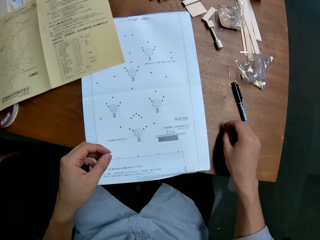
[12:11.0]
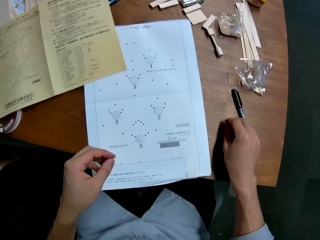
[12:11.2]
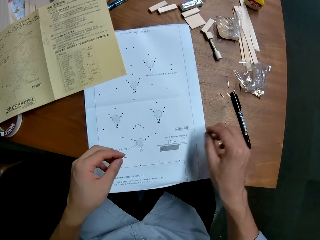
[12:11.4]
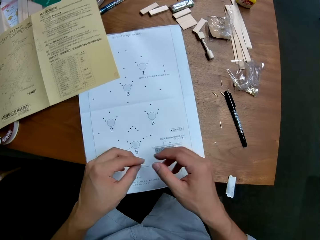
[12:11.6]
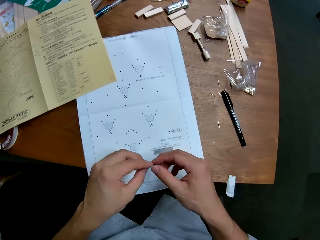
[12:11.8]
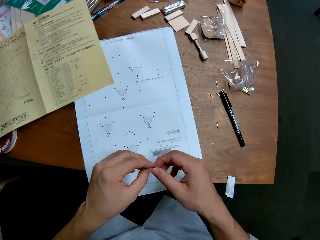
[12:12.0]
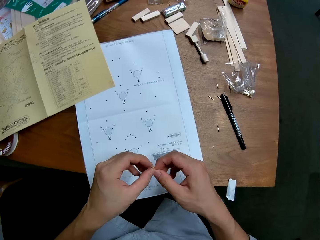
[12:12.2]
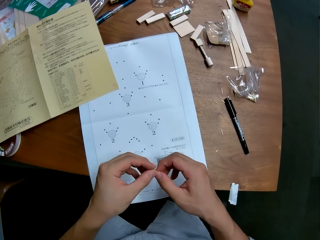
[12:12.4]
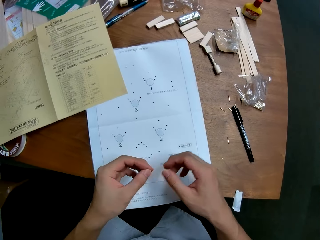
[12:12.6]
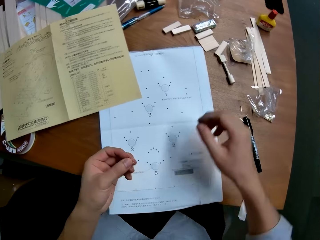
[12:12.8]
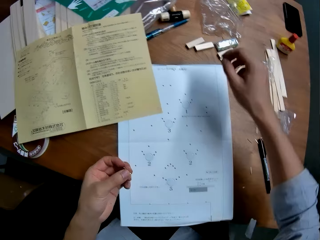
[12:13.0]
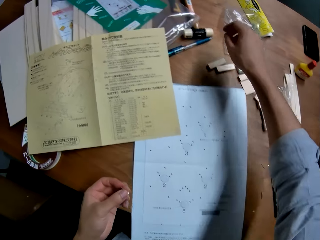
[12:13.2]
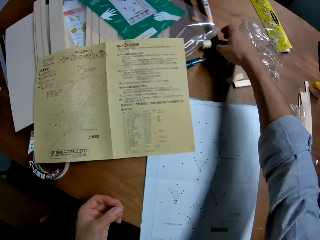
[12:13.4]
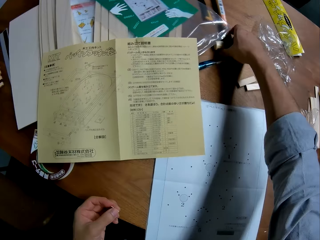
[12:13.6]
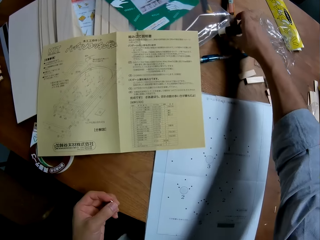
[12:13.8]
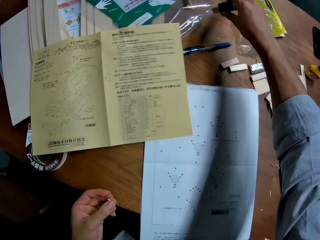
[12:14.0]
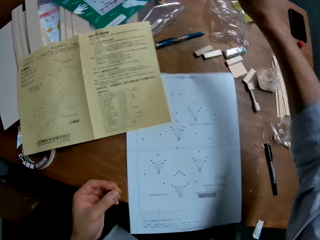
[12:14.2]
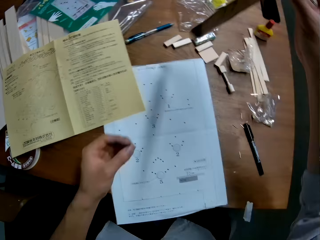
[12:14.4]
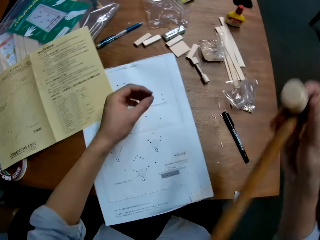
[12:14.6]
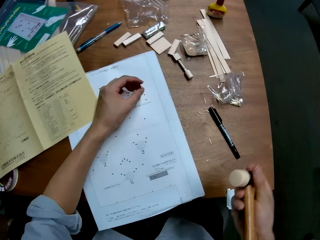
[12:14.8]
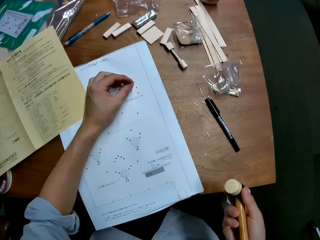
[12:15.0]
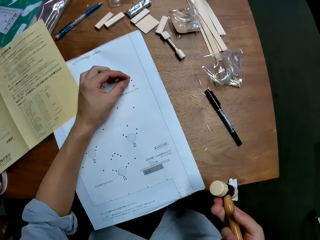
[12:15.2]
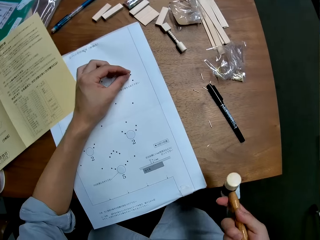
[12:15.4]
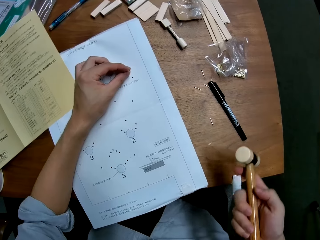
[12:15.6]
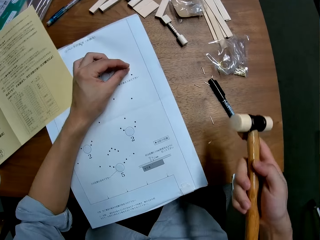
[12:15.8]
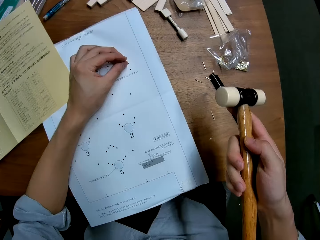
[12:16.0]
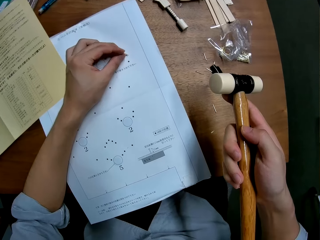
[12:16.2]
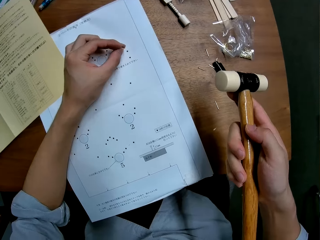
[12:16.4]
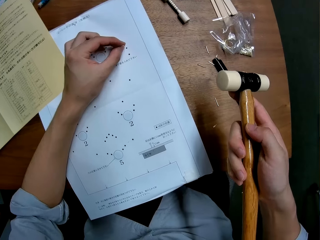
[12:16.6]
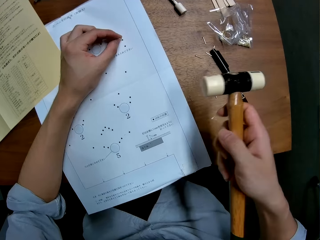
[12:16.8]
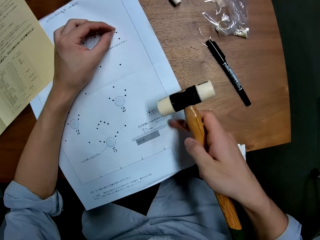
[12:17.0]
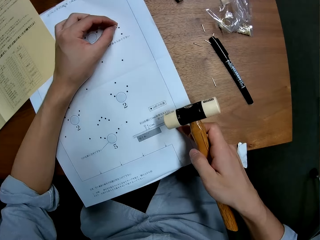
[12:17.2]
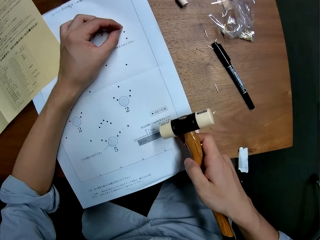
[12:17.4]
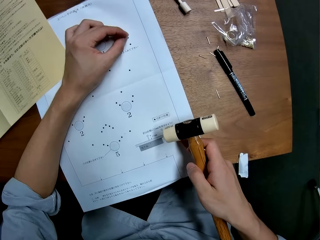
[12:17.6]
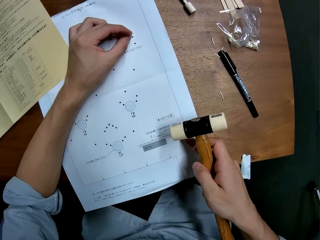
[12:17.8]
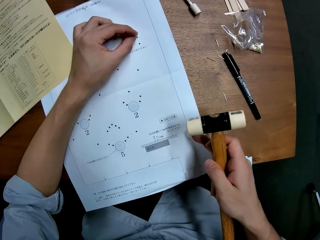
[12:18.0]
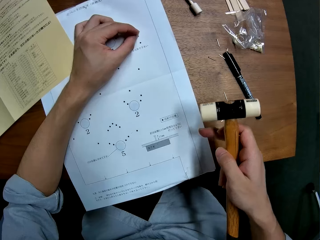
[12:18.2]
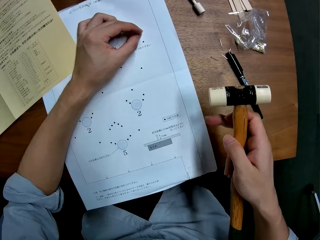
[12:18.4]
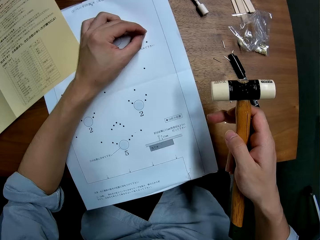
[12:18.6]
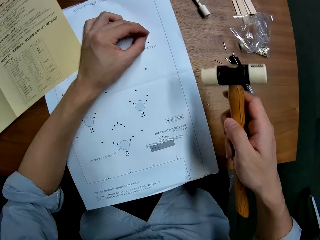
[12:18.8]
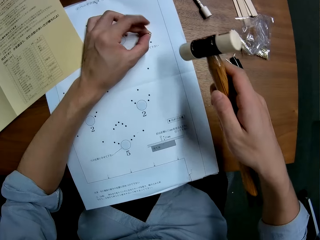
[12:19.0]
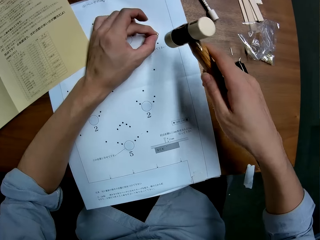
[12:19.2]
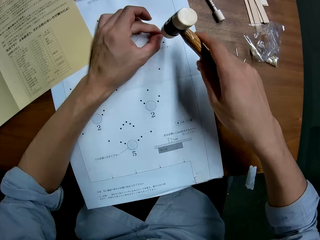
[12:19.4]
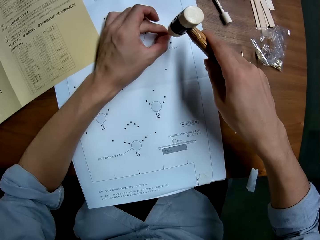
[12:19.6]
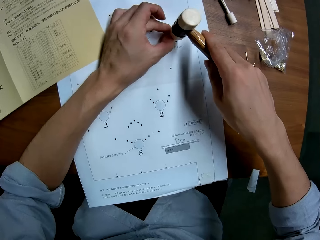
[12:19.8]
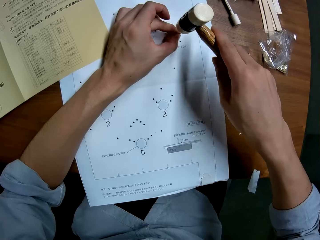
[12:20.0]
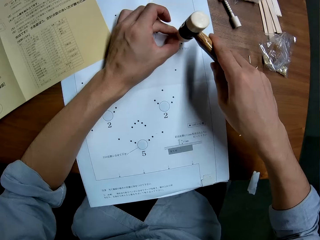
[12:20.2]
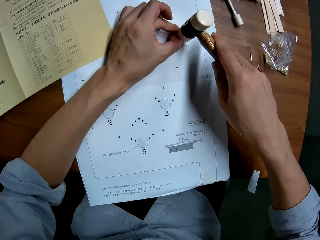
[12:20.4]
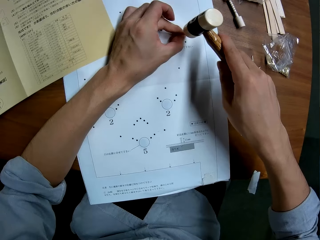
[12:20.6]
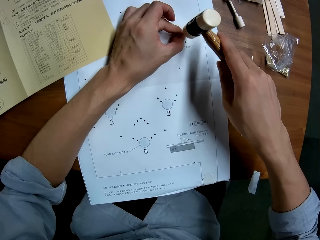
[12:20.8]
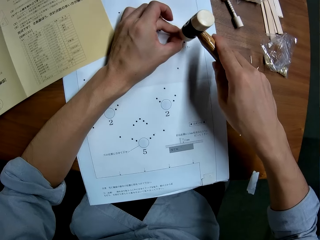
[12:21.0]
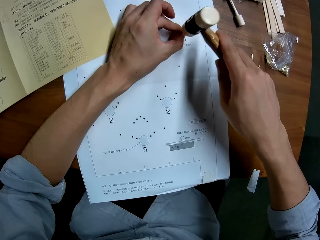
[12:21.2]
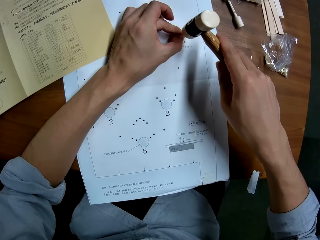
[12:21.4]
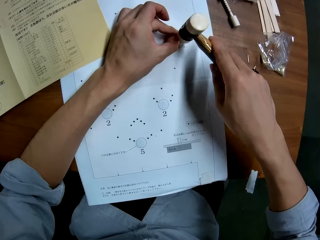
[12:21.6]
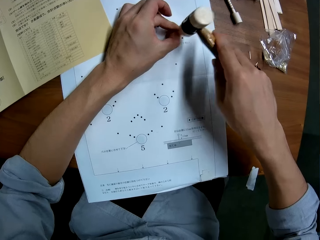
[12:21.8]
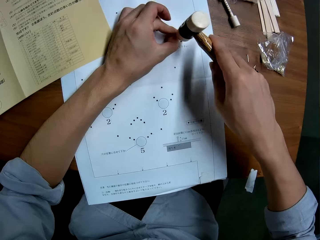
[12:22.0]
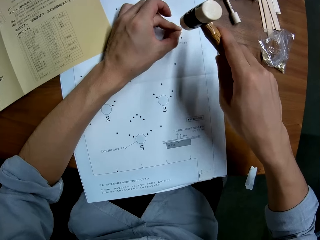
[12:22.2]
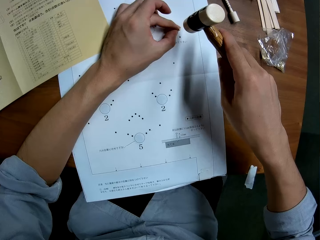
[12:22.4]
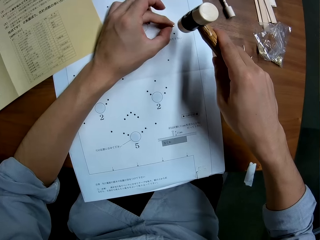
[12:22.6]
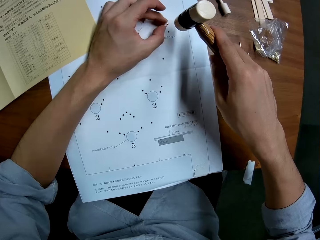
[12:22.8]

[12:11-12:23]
The camera wearer moves the sketch paper or white technical drawing paper. He adjusts the nail on his left hand with his right hand. He takes a ball pen hammer from the front of the blue construction pen. He places the nail on the upper right of the white technical drawing paper. He hits the nail with the hammer.

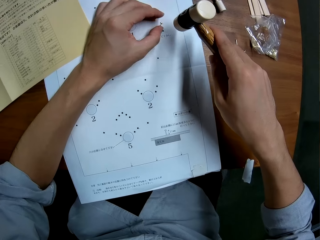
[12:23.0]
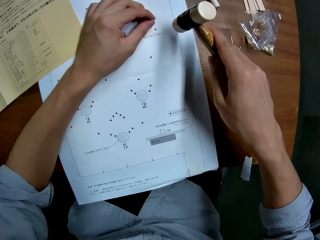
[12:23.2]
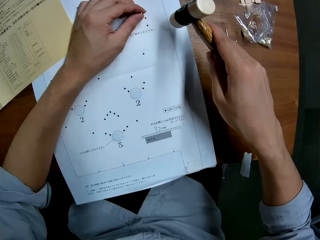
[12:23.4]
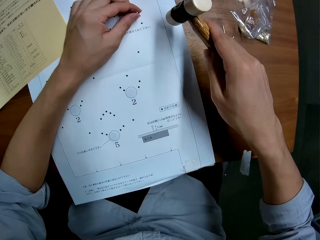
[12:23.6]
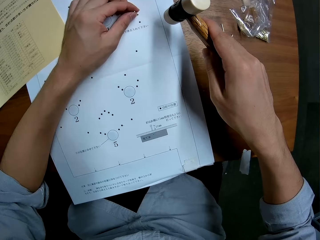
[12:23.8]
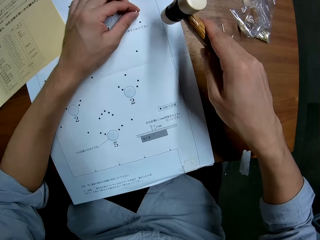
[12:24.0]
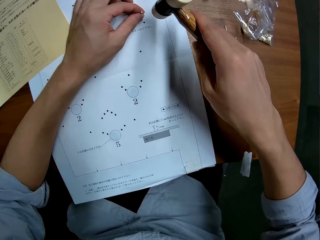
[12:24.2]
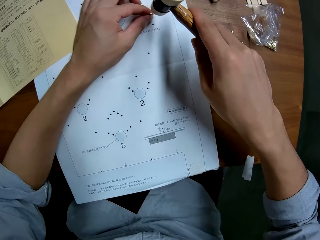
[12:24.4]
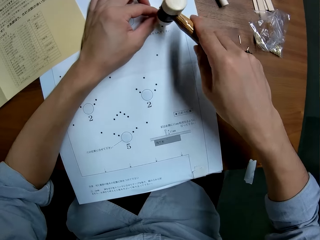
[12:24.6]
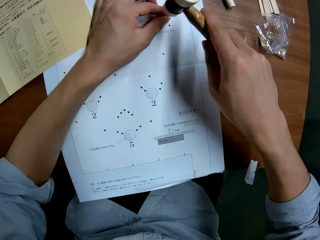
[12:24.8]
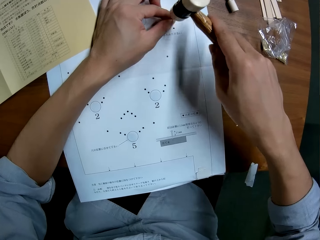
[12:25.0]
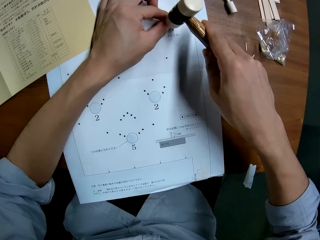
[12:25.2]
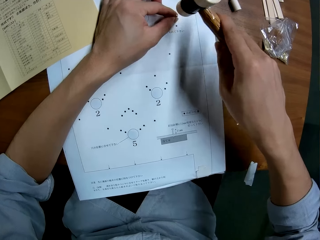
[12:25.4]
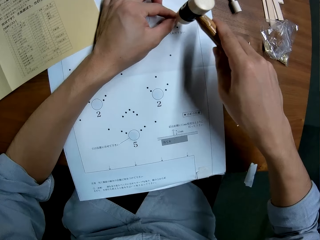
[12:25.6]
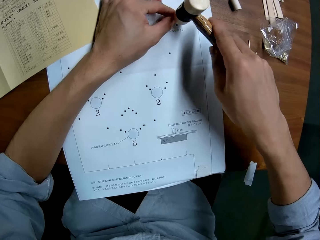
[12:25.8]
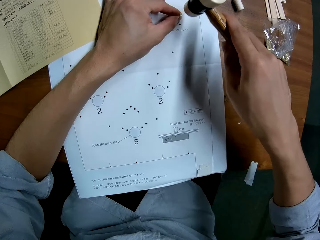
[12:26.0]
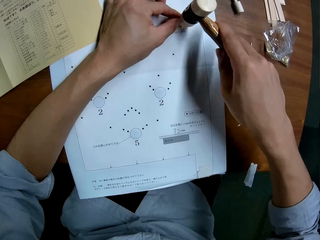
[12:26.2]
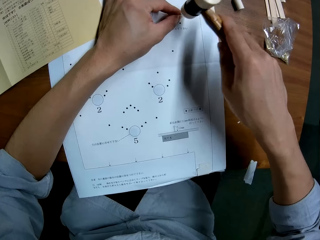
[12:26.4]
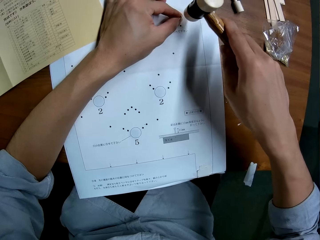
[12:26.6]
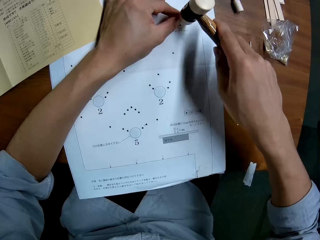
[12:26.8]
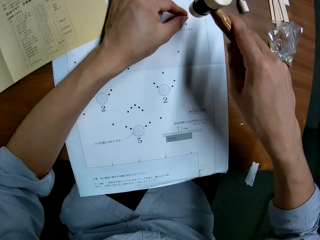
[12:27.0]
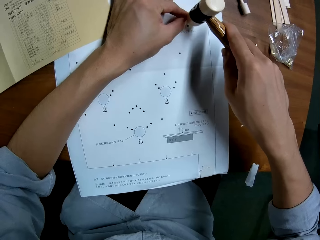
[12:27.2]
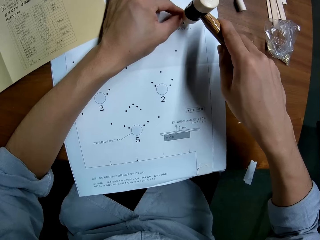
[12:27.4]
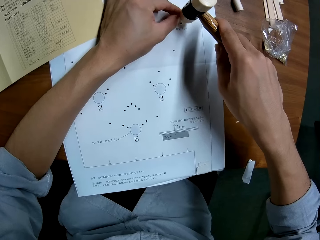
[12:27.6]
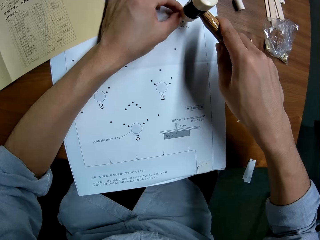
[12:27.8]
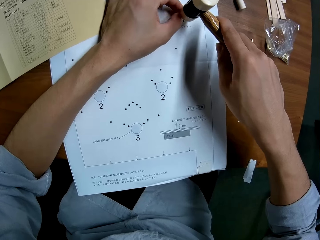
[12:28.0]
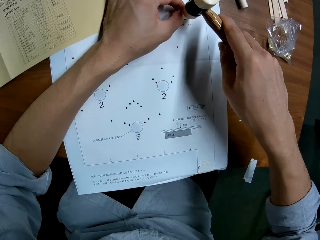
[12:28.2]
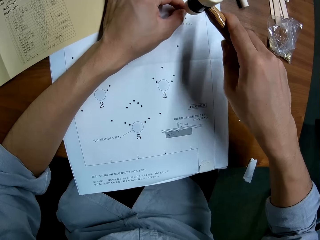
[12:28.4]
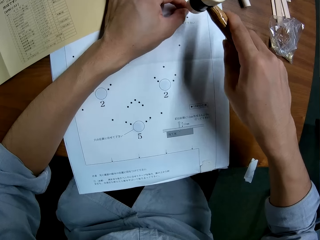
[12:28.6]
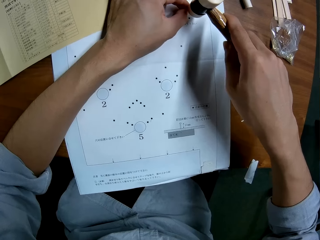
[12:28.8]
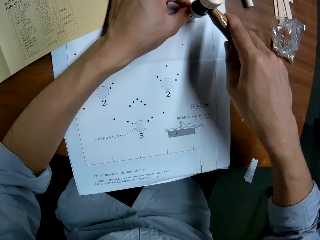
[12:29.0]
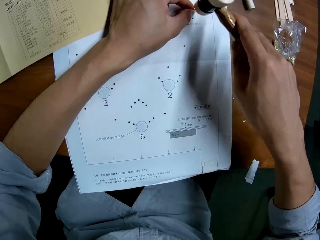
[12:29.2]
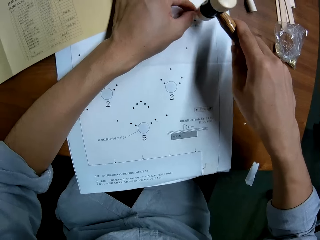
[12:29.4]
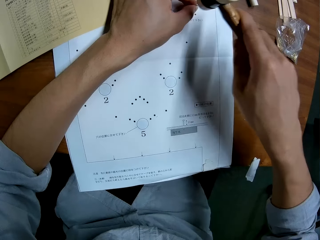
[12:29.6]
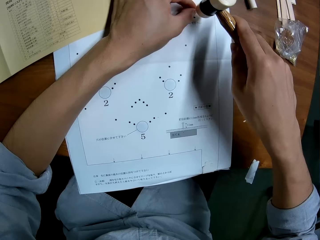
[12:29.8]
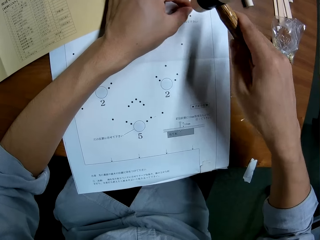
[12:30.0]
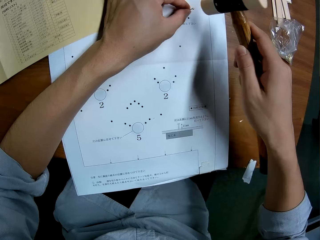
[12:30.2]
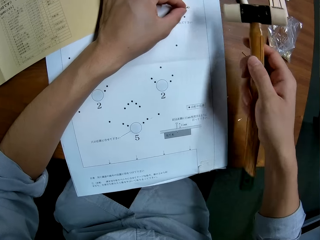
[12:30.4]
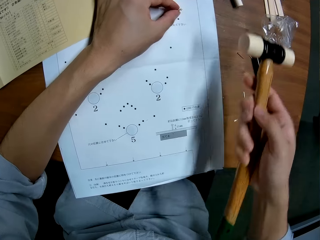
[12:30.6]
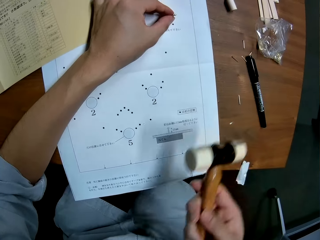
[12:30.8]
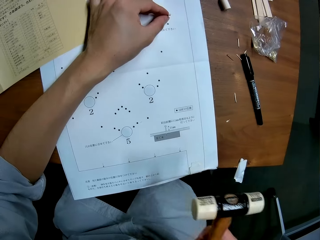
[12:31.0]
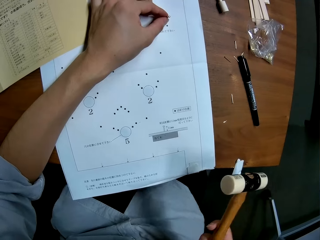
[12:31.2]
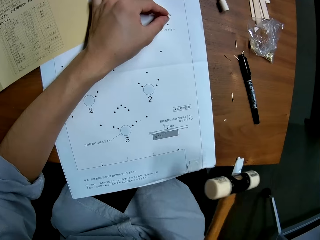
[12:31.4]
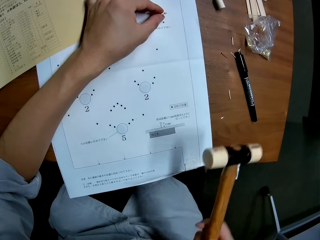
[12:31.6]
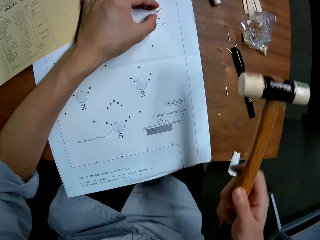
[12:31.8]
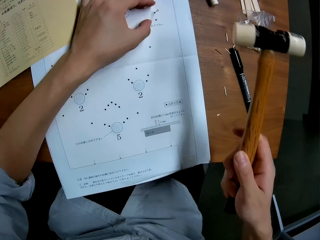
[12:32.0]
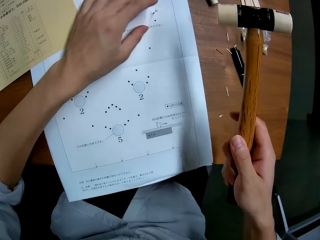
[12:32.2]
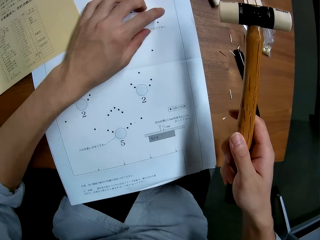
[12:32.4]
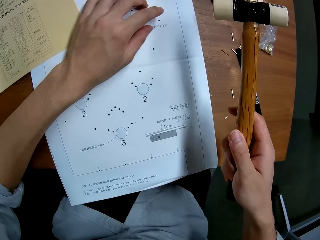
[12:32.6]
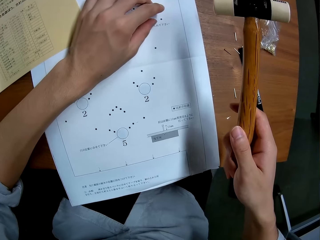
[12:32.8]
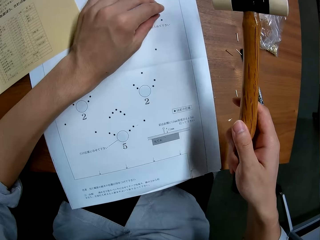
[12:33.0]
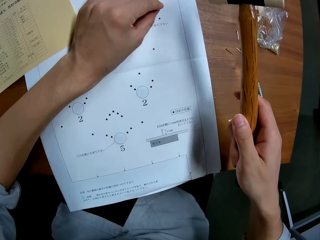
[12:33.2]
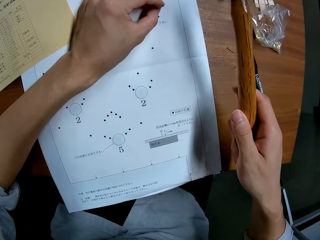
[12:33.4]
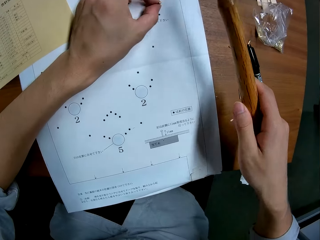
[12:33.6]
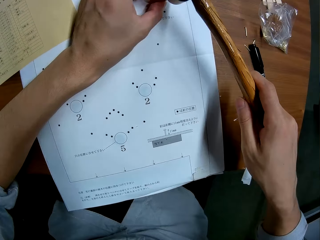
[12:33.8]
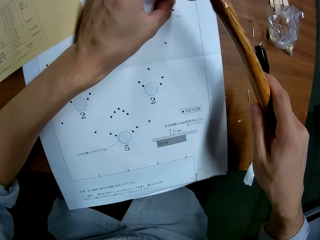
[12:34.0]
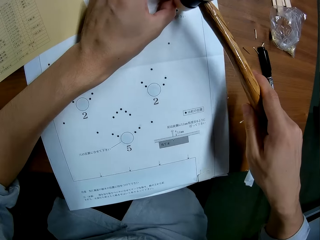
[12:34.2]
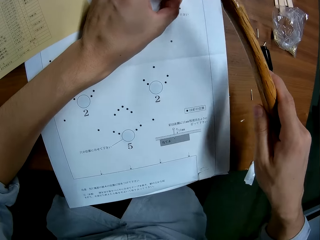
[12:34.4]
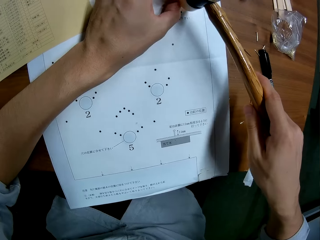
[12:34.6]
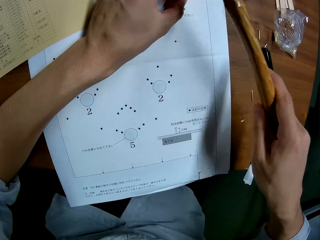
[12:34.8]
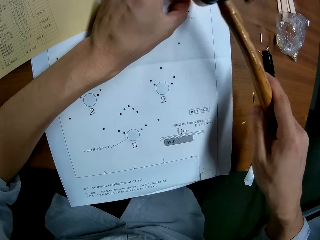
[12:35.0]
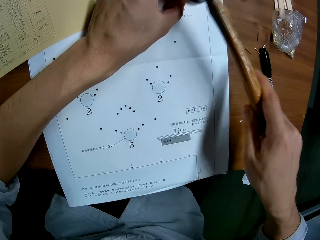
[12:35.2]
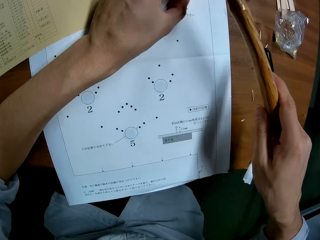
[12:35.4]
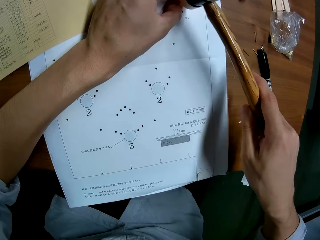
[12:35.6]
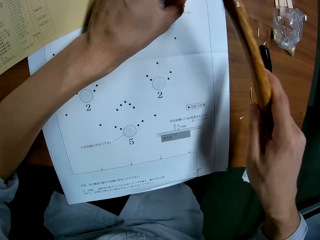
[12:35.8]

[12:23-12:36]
The camera wearer adjusts the nail on the white technical drawing paper. He continues to hit the nail with the hammer. He adjusts the nail on the white technical drawing paper, touches the nail with his hand, and continues to hit the nail with the hammer.
